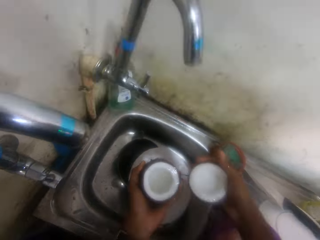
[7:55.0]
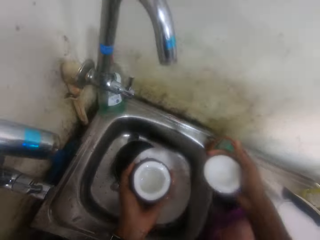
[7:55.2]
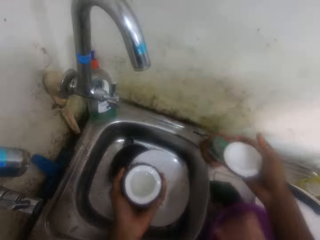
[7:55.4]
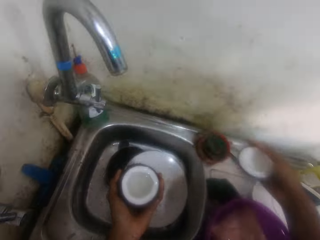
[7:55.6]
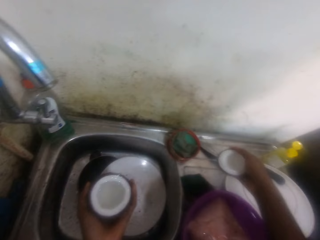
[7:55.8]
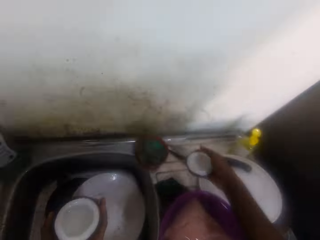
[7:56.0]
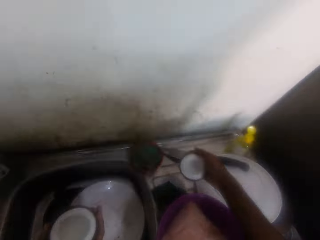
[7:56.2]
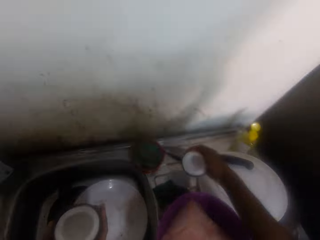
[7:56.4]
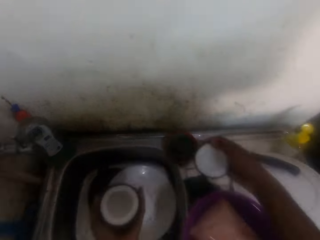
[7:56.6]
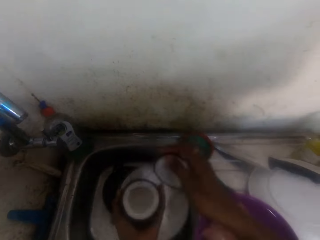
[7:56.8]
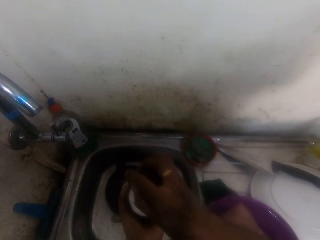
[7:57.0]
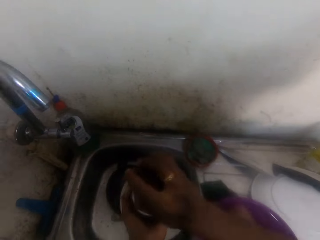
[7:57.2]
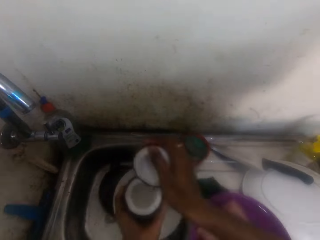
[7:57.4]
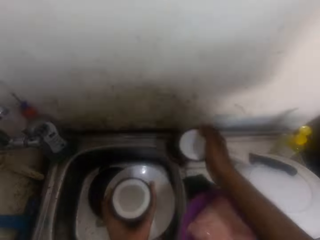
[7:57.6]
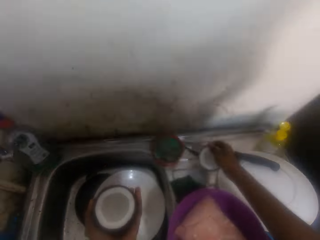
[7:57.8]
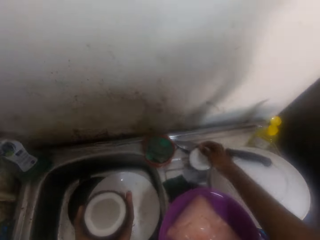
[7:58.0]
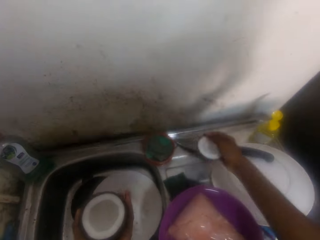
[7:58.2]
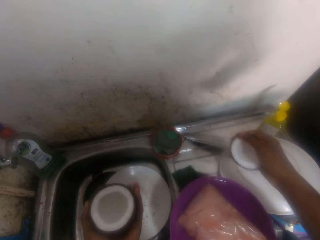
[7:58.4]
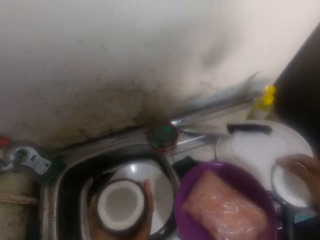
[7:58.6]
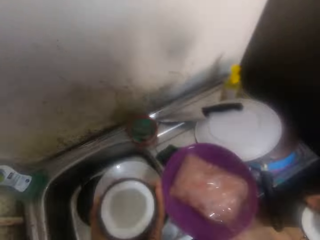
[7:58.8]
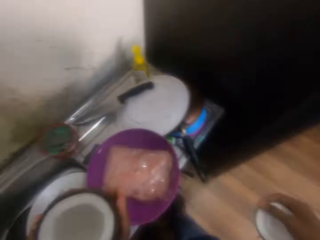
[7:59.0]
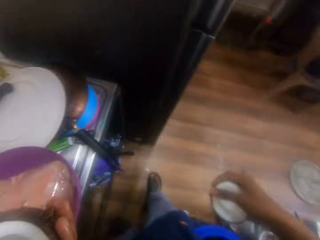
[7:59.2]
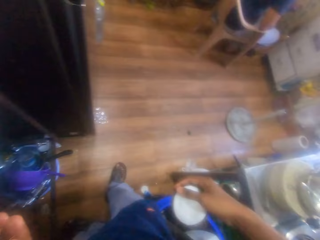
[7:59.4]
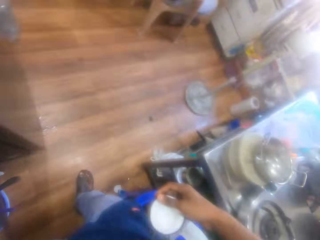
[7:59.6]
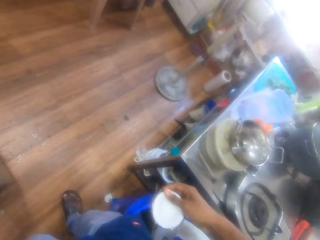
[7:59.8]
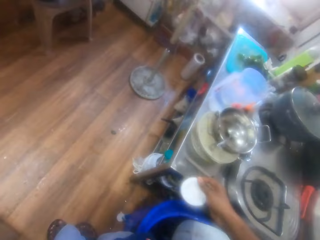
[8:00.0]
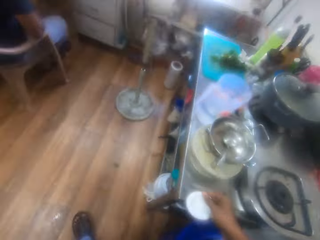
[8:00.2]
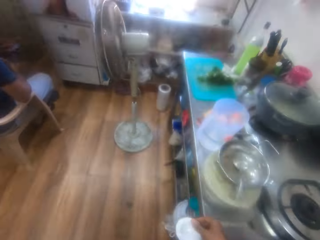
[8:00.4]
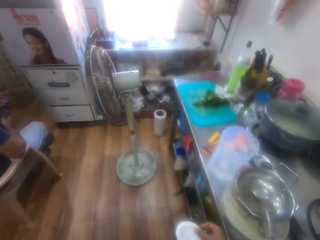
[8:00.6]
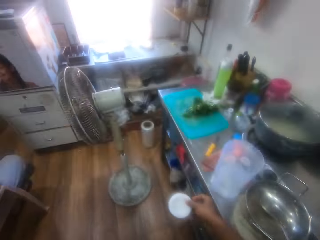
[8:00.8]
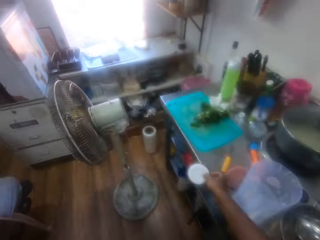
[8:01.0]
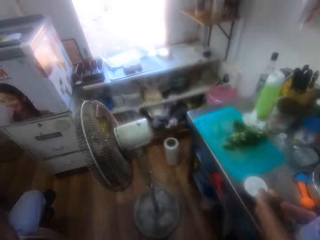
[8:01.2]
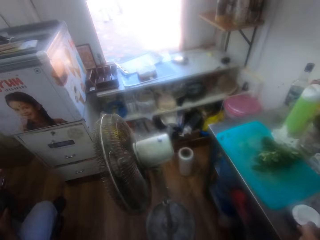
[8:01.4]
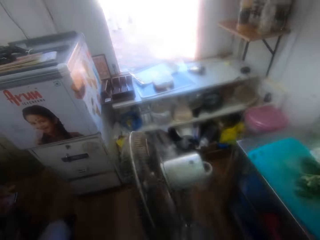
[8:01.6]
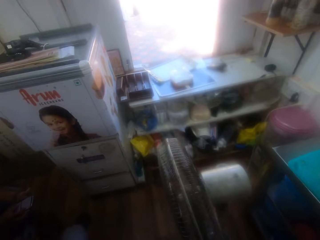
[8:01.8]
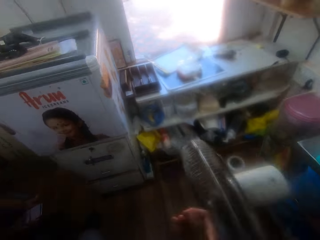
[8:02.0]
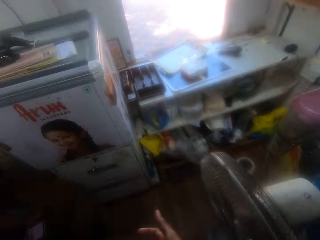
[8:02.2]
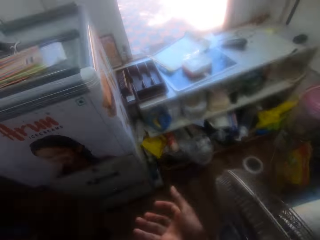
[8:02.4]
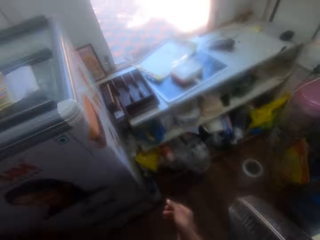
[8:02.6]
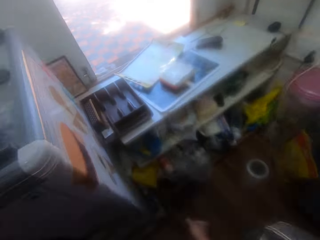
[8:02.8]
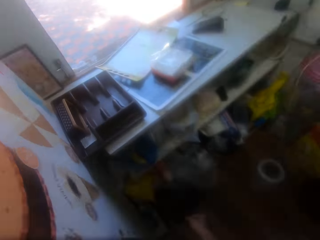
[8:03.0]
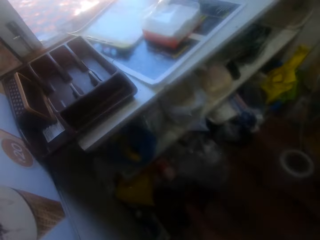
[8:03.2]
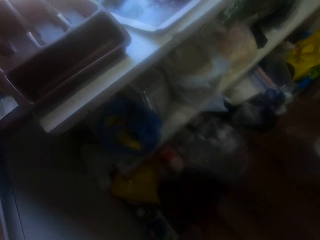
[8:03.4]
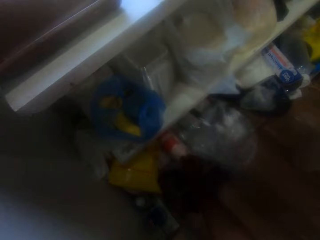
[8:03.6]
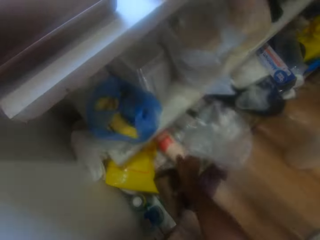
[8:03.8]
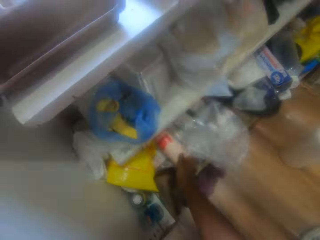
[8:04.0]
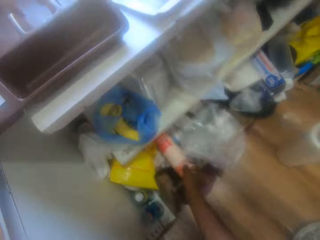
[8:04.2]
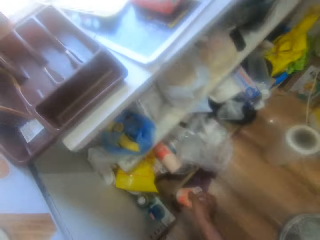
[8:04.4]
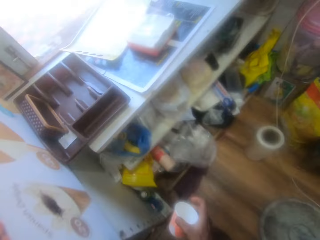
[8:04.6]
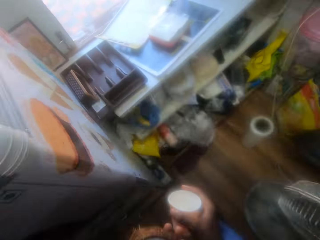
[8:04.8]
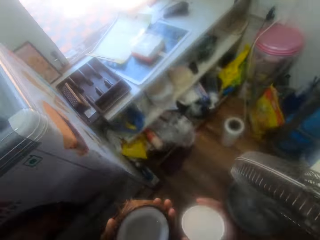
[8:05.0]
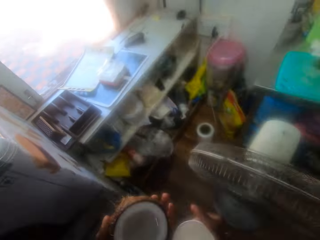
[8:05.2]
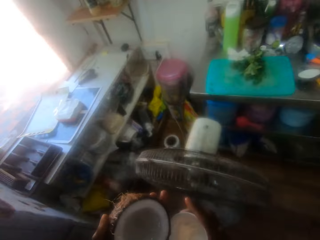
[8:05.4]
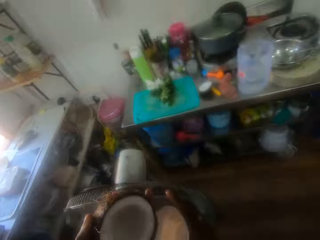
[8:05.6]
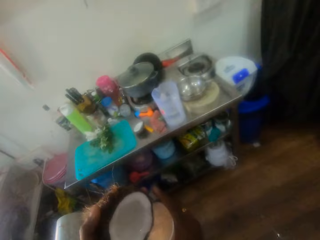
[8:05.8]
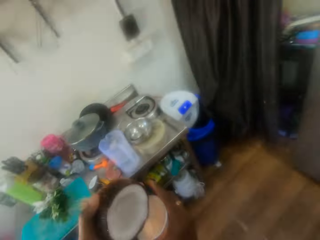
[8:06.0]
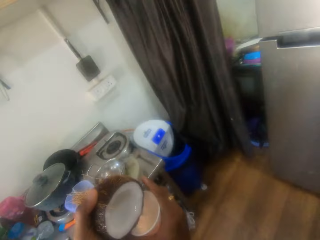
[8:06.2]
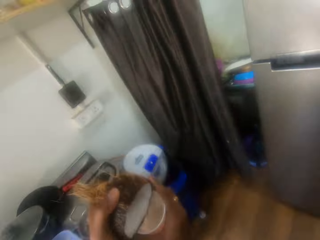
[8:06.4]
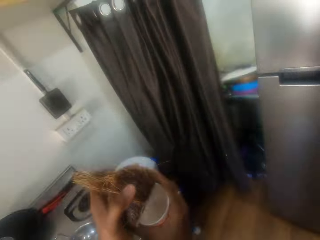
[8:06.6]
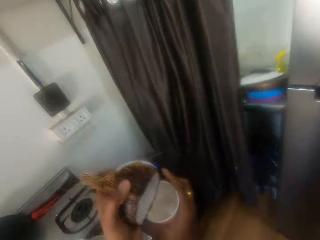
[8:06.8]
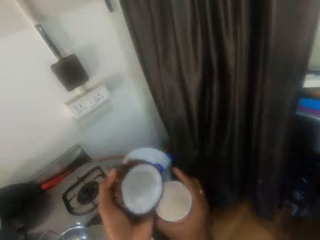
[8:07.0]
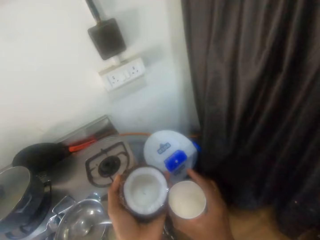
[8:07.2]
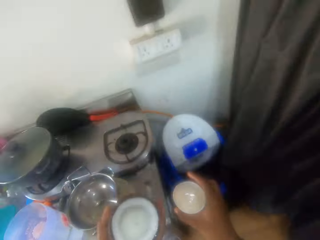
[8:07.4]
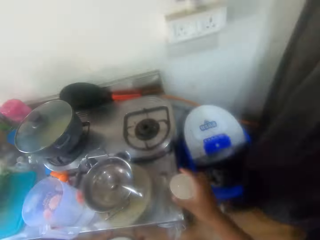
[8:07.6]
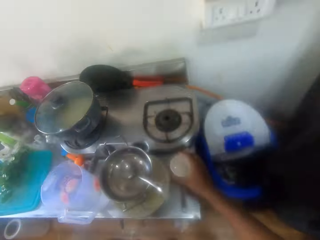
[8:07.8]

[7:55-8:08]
The camera wearer pours coconut water to one side. They turn in a kitchen, walk in the kitchen, put a coconut on a table, and walk in the kitchen. They pick a tumbler from a drawer. They walk in the kitchen. They pour coconut water into the tumbler.

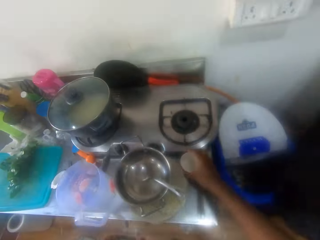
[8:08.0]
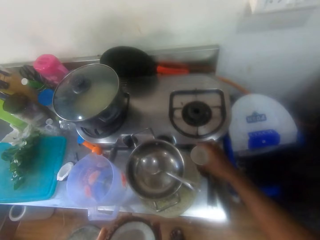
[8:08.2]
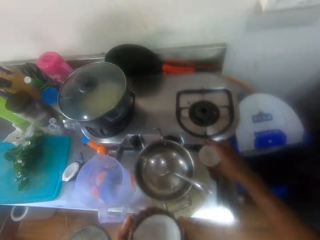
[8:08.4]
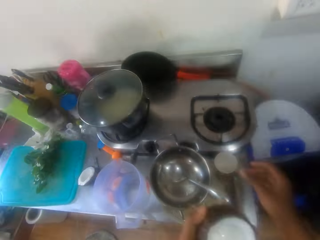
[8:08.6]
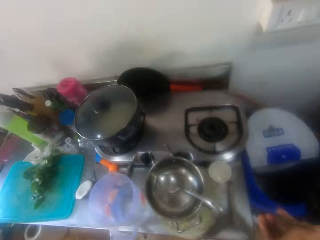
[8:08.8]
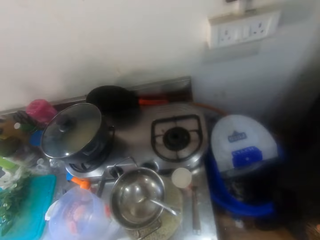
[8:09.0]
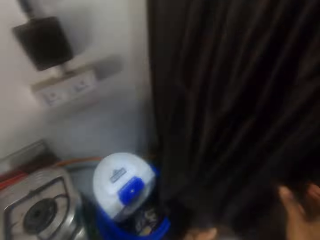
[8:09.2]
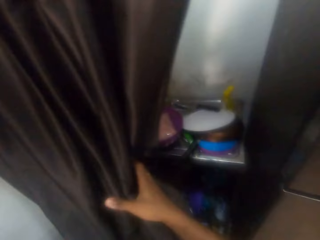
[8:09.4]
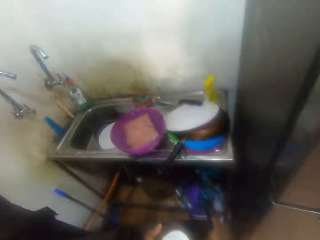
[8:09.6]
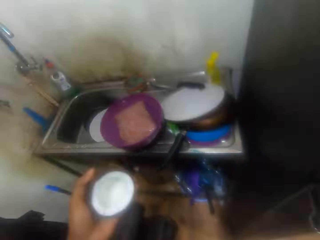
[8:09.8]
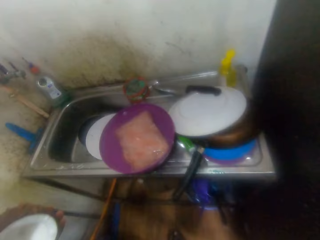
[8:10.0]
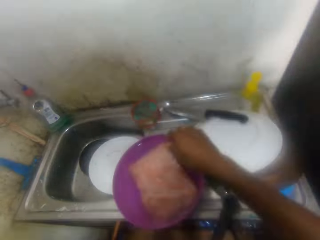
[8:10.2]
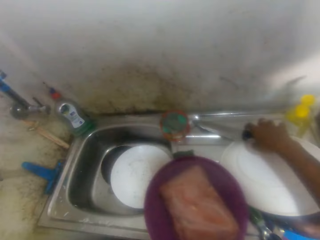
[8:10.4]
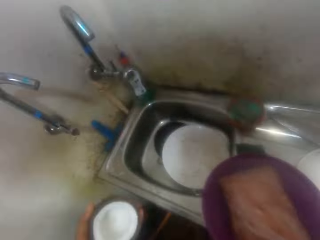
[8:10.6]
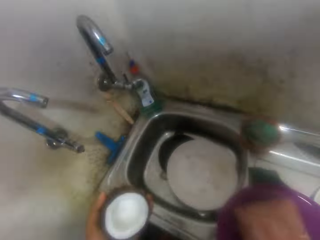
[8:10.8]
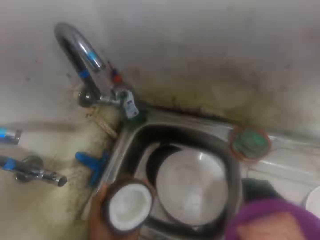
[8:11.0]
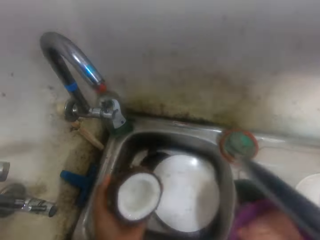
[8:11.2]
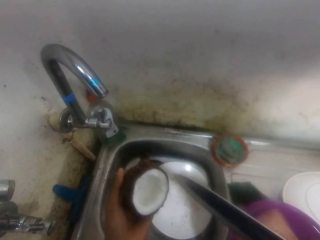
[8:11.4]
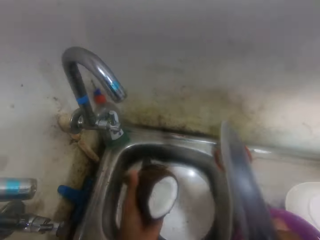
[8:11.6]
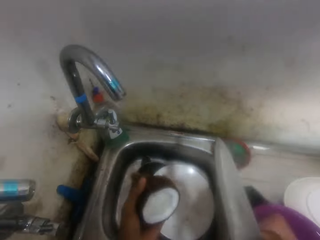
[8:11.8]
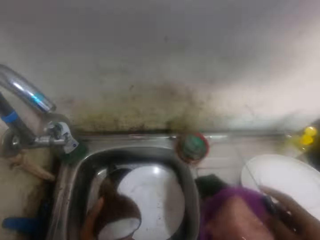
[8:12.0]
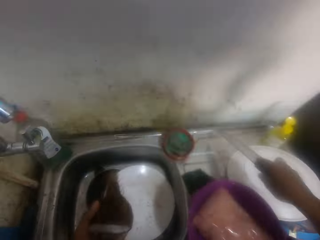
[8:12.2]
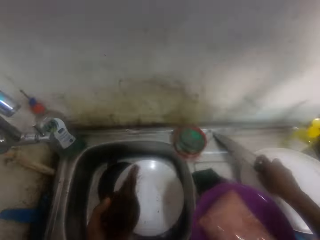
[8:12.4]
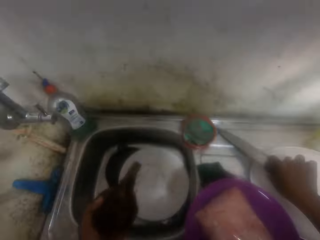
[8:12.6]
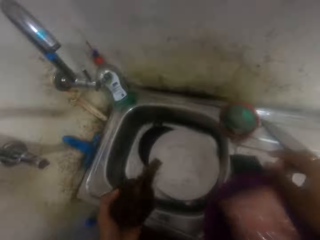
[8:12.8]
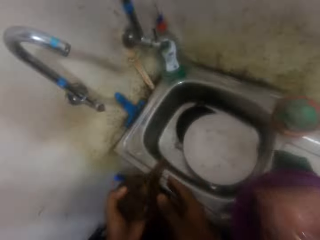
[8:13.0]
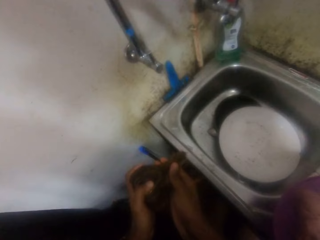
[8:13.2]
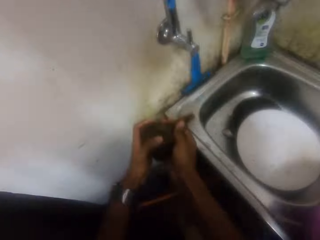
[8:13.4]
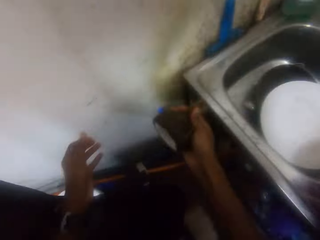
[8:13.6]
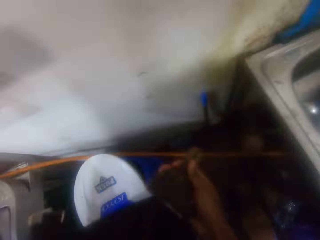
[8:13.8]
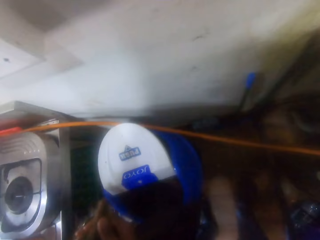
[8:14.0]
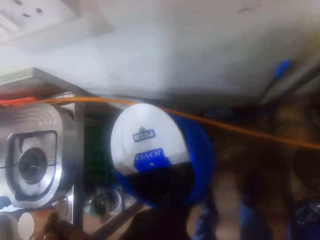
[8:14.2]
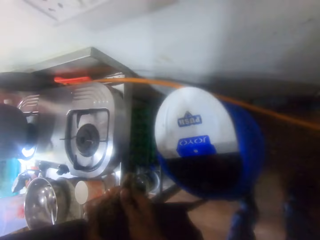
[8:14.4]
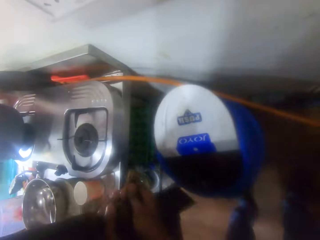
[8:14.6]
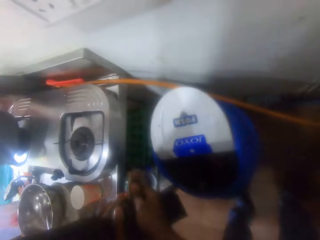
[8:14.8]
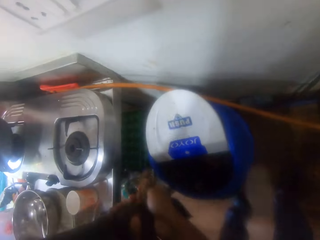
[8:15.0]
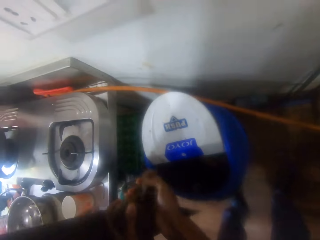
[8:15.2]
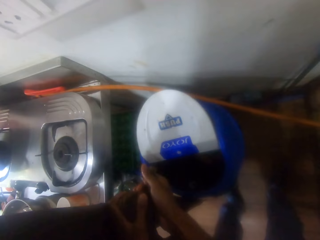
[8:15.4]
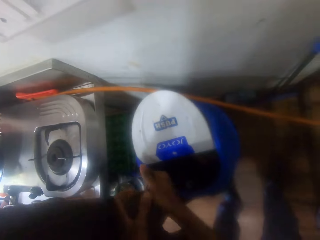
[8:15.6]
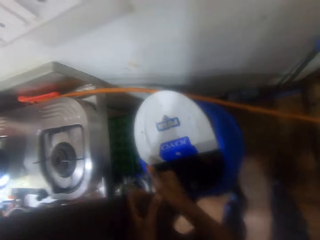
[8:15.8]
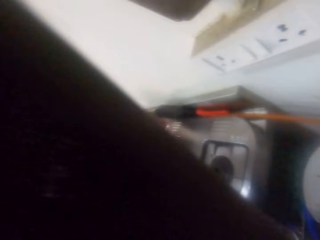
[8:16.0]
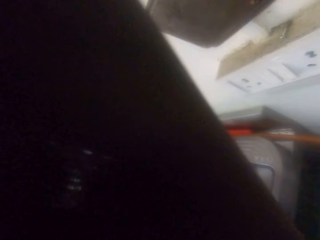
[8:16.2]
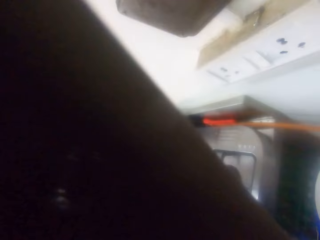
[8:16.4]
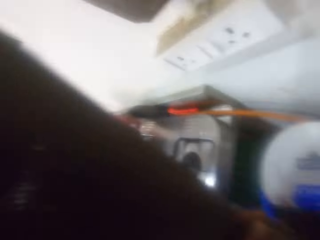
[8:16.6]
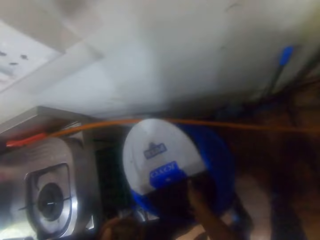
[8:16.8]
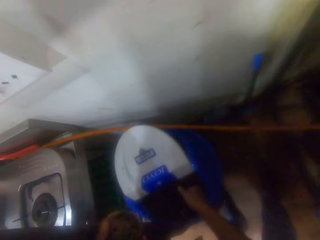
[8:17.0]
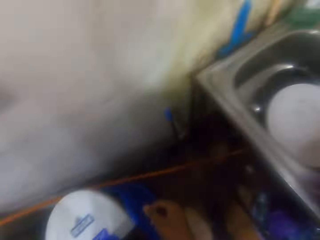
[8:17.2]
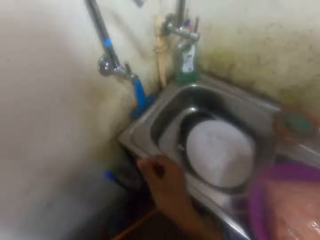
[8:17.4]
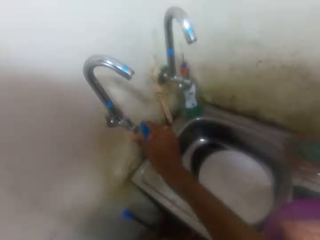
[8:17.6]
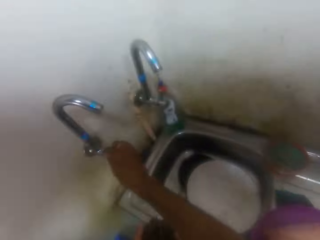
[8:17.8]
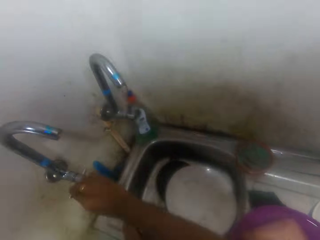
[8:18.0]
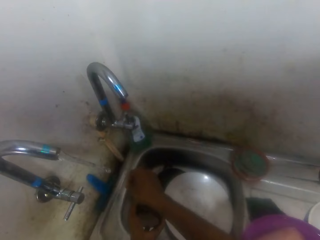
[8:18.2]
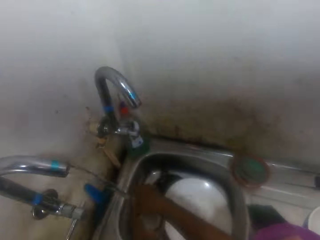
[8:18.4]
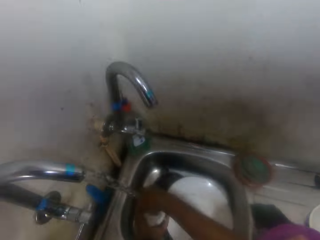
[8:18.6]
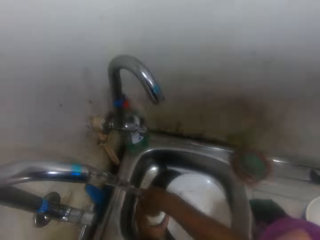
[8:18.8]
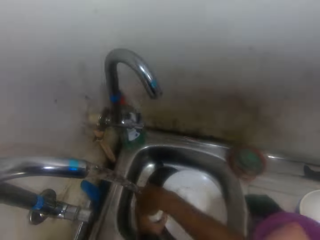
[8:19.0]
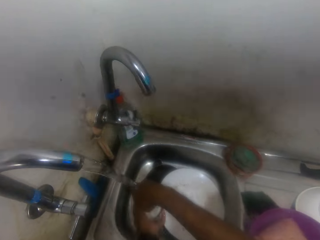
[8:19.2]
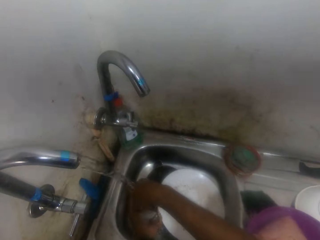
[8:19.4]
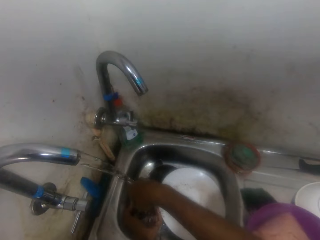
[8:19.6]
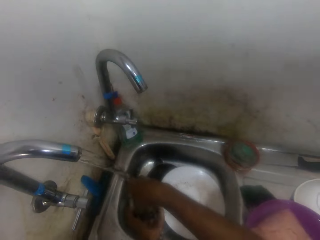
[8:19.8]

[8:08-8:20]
The camera wearer puts a tumbler on a table. They push a curtain. They pick a knife from a sink. They drop the knife down. They hold coconut with two hands. They walk in a kitchen. They pick something. They scrub off coconut from peels. They turn on tap water. They wash something.
